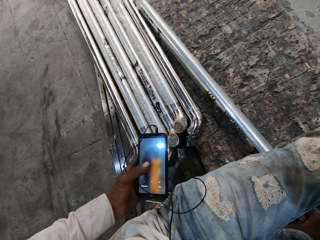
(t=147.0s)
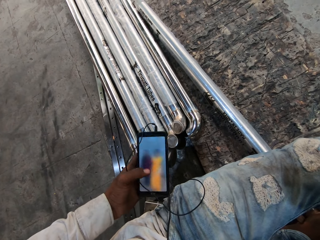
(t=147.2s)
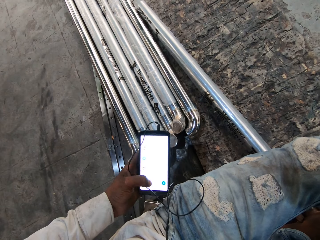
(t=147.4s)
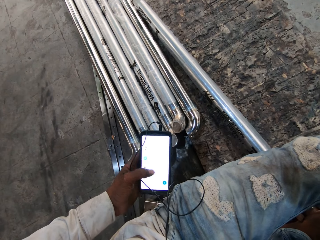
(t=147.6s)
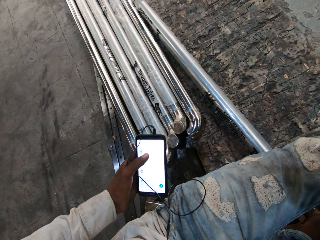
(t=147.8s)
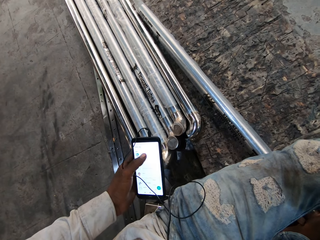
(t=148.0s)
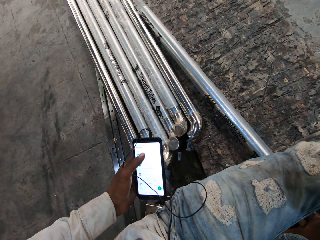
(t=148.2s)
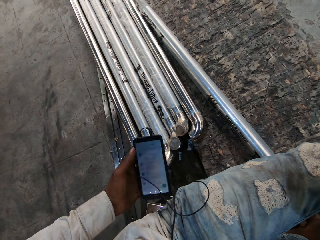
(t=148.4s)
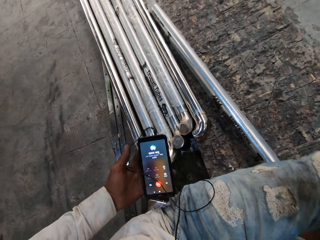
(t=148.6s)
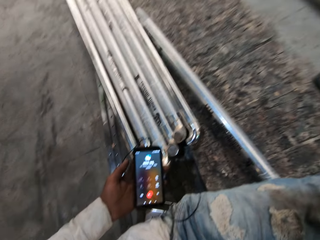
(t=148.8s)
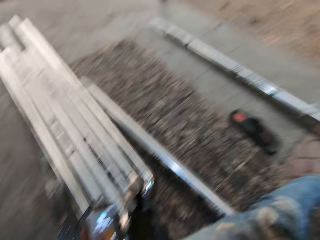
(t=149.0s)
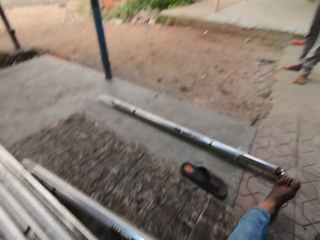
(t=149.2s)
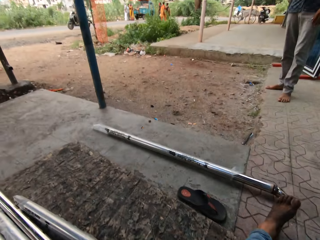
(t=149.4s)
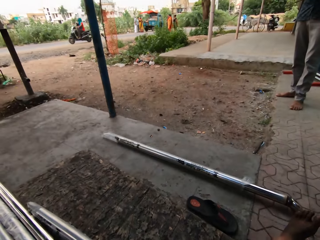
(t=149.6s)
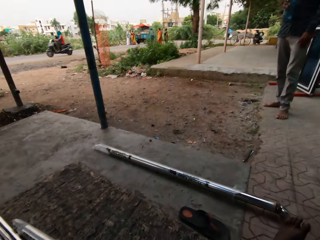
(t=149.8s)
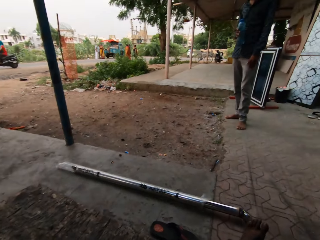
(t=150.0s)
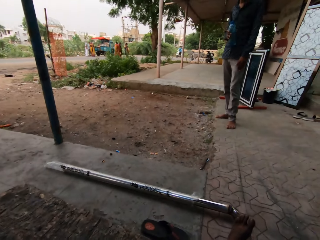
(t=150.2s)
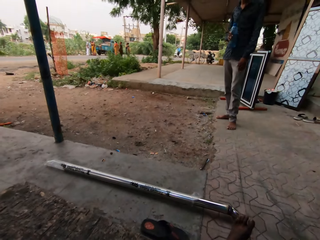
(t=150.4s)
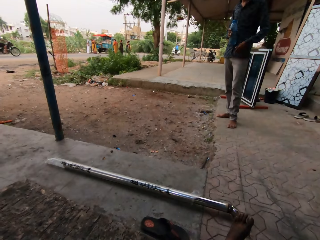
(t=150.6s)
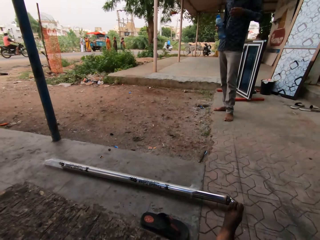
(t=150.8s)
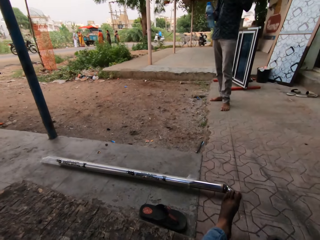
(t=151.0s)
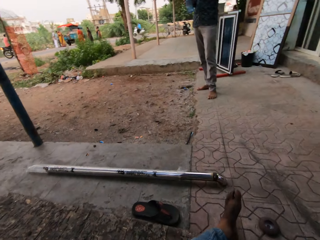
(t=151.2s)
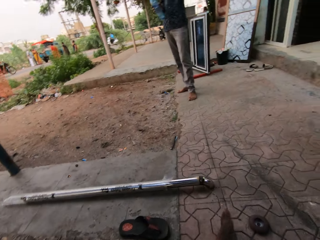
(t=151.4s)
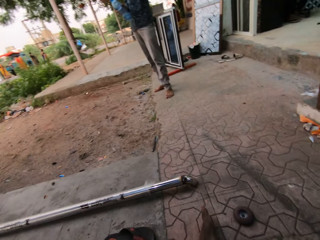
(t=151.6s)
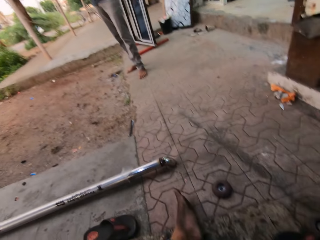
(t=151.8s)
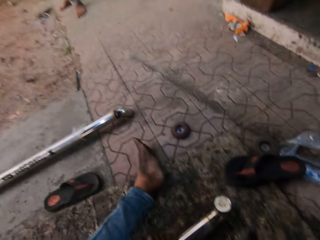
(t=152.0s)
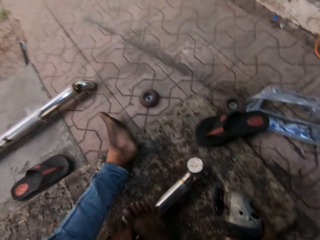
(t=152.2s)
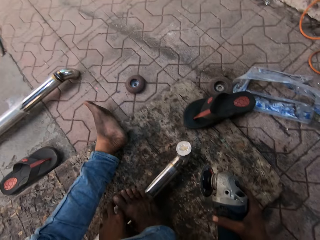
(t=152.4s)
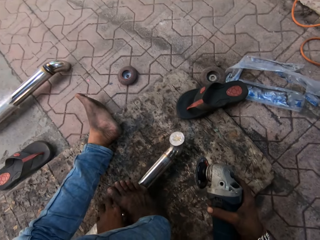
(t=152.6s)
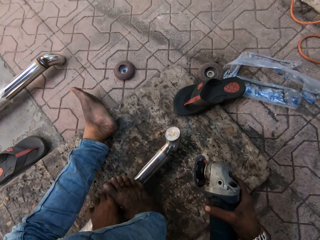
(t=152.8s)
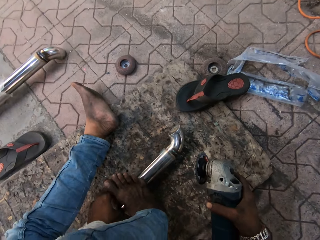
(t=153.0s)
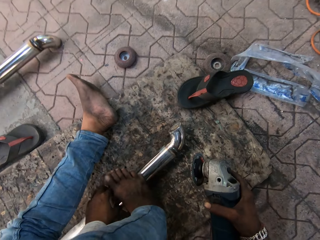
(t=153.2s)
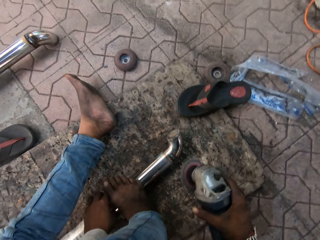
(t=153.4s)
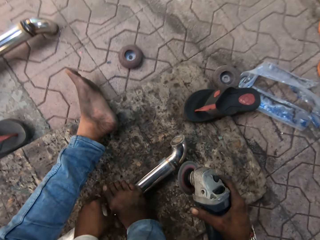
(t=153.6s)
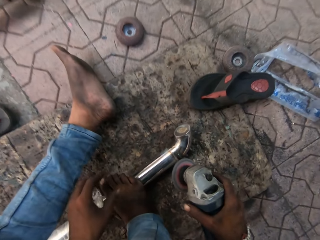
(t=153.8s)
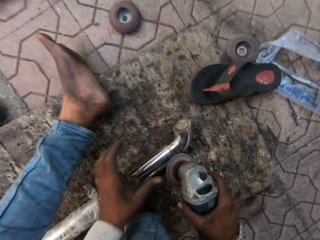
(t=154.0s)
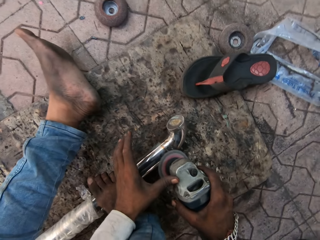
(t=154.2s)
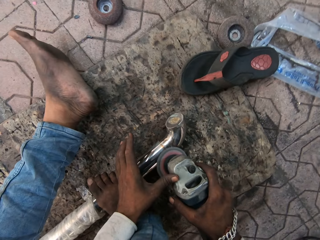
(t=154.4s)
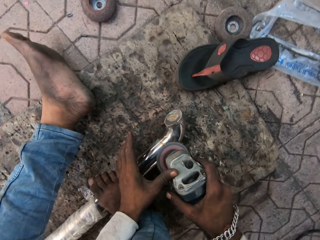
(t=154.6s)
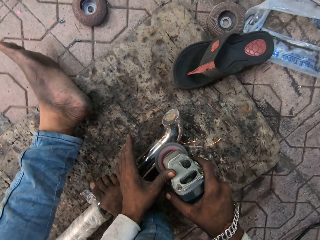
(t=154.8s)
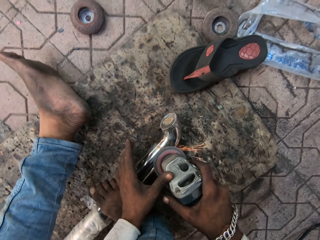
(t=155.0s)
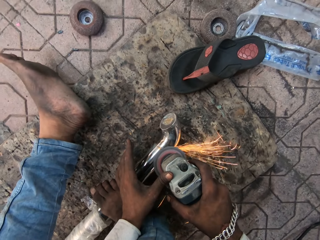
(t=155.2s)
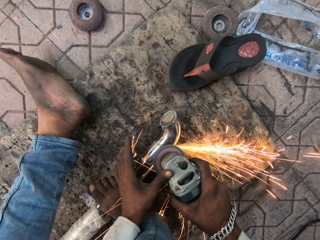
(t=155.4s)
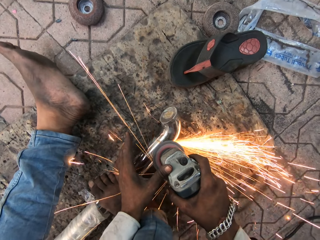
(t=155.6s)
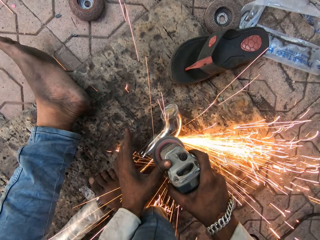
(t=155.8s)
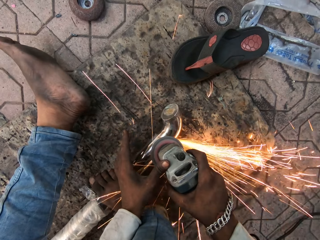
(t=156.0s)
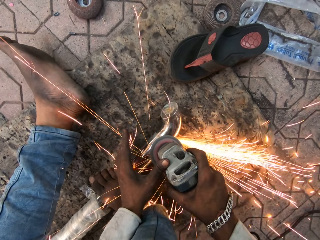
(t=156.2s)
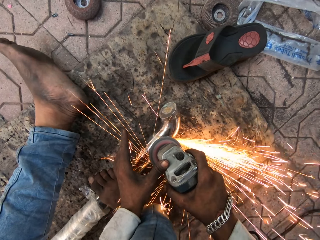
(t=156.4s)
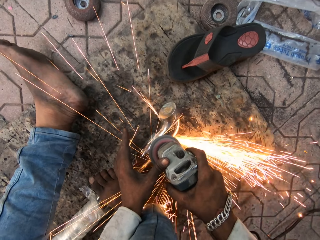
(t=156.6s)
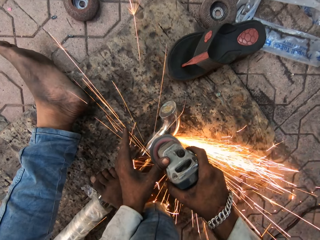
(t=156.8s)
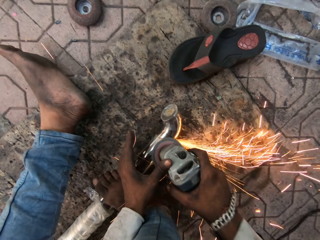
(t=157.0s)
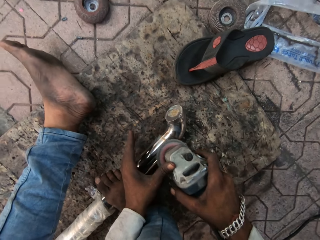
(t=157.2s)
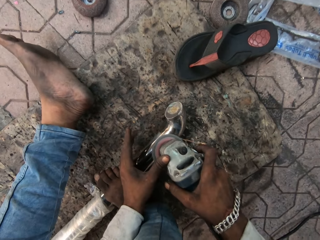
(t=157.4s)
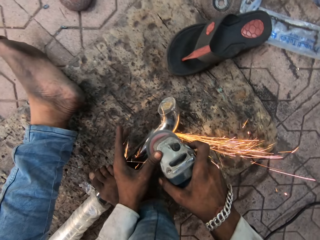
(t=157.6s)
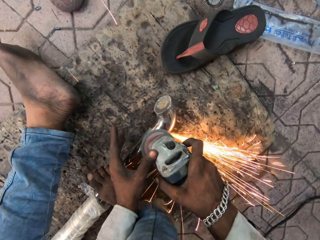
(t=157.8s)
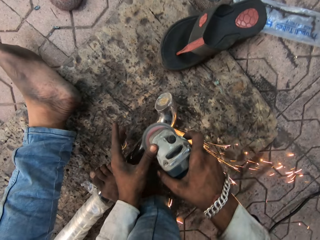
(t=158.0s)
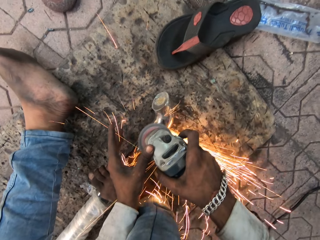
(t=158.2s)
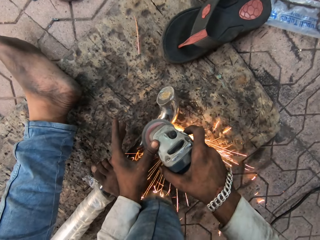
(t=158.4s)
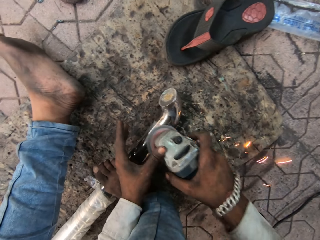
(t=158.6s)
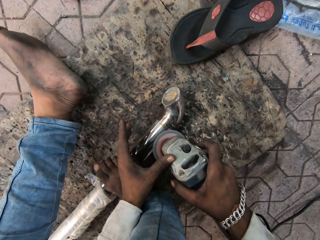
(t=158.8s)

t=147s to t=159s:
The camera wearer looks around. They look at a man. They turn the metal rod, hold the grinder machine with both hands, grind the metal rod and smoothen the metal.

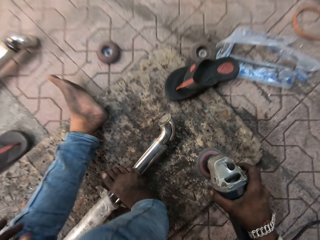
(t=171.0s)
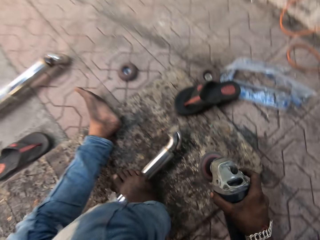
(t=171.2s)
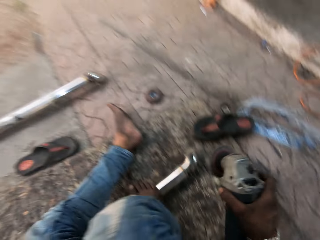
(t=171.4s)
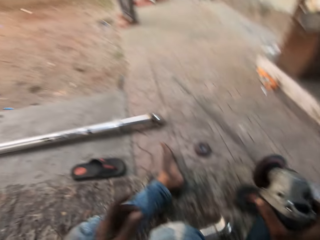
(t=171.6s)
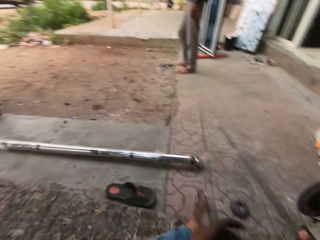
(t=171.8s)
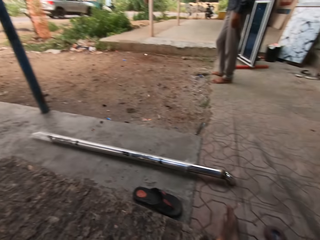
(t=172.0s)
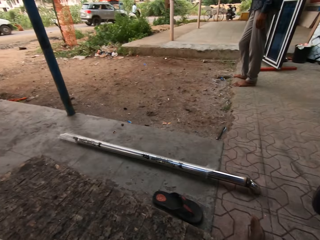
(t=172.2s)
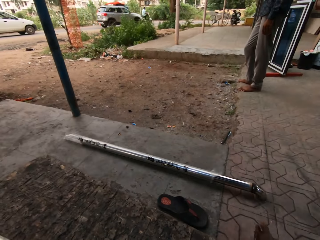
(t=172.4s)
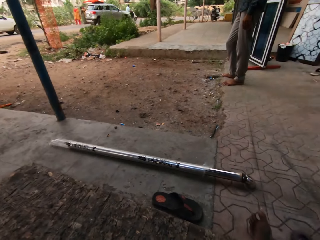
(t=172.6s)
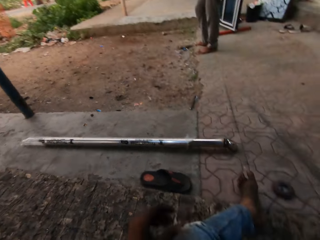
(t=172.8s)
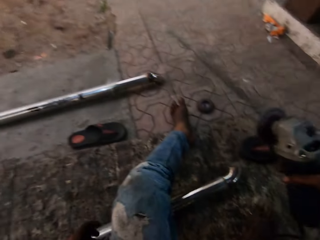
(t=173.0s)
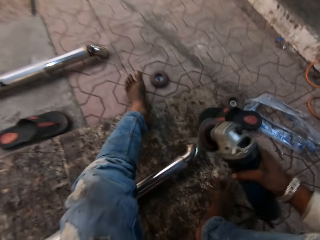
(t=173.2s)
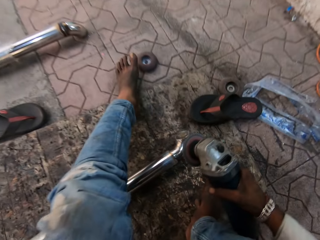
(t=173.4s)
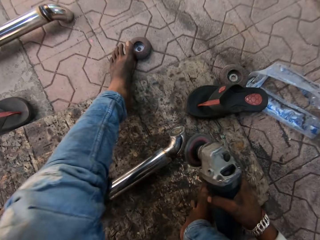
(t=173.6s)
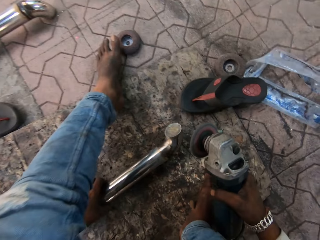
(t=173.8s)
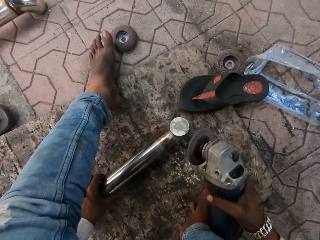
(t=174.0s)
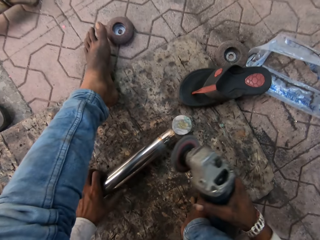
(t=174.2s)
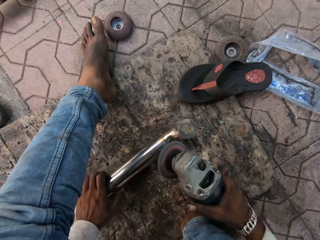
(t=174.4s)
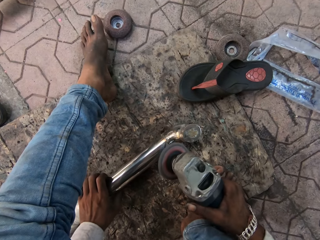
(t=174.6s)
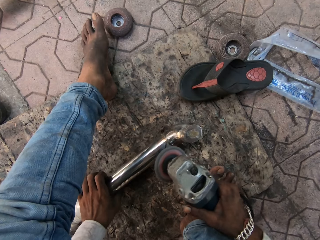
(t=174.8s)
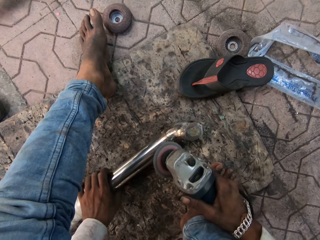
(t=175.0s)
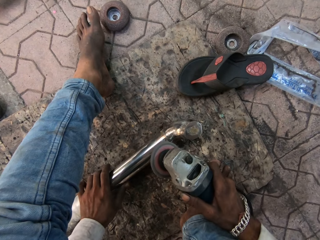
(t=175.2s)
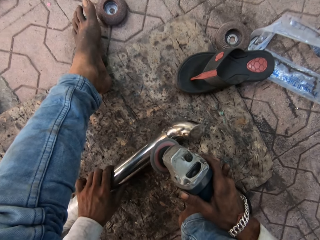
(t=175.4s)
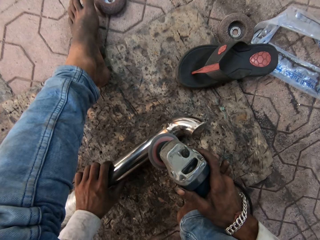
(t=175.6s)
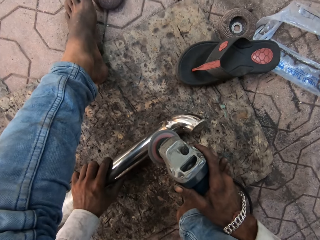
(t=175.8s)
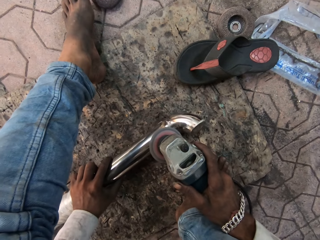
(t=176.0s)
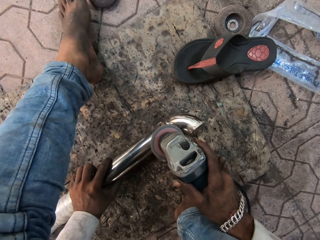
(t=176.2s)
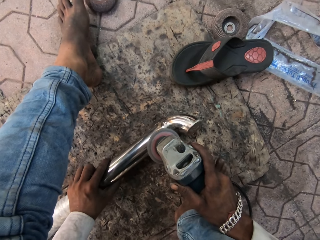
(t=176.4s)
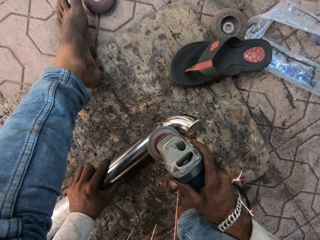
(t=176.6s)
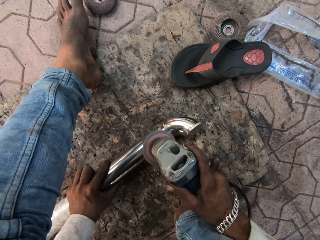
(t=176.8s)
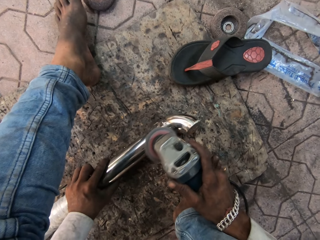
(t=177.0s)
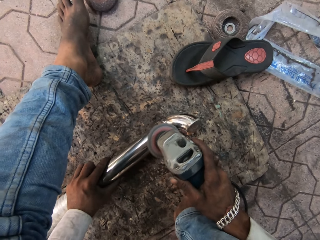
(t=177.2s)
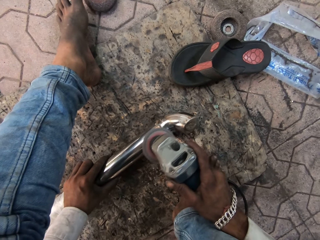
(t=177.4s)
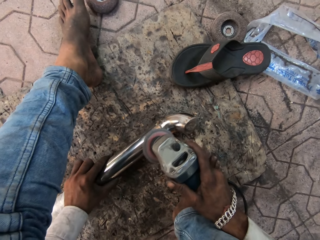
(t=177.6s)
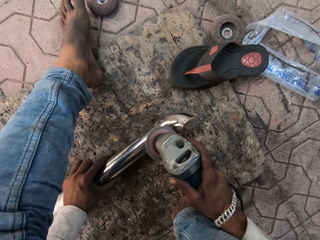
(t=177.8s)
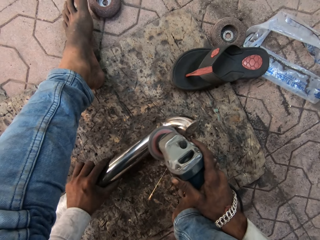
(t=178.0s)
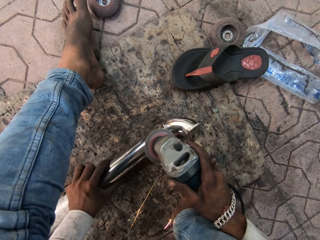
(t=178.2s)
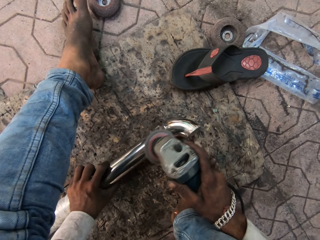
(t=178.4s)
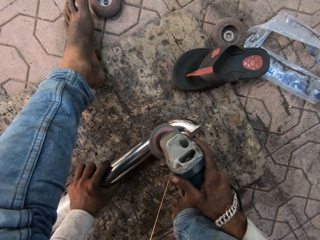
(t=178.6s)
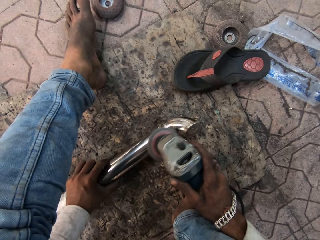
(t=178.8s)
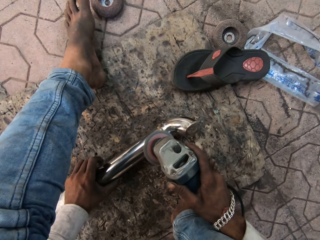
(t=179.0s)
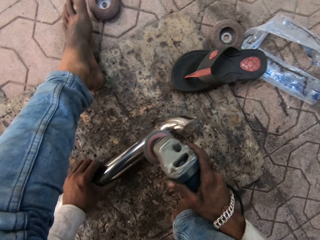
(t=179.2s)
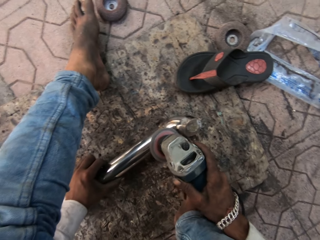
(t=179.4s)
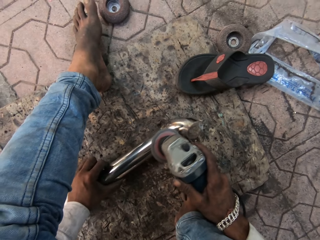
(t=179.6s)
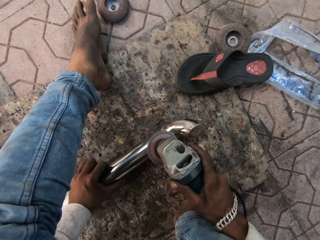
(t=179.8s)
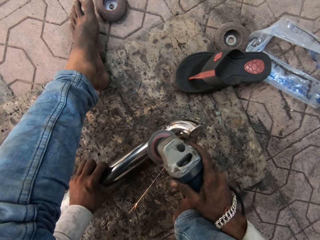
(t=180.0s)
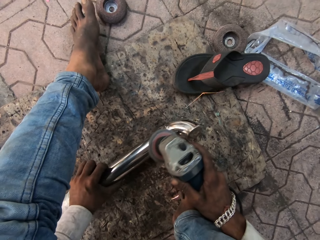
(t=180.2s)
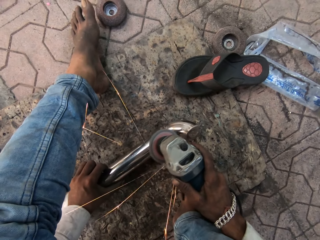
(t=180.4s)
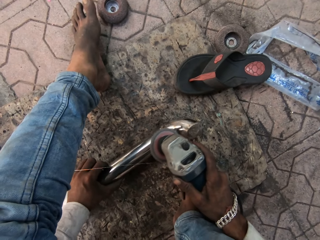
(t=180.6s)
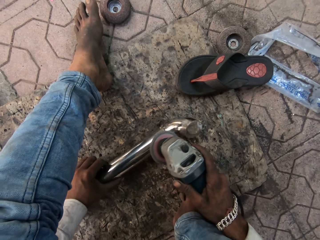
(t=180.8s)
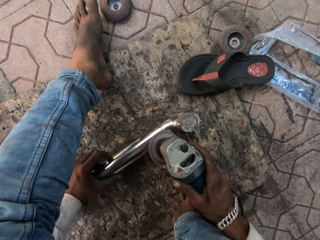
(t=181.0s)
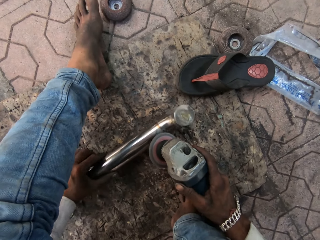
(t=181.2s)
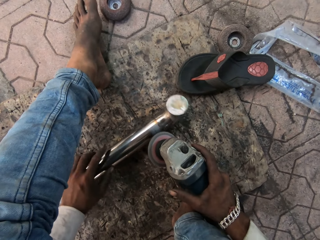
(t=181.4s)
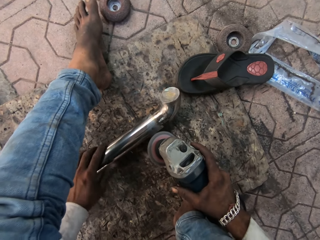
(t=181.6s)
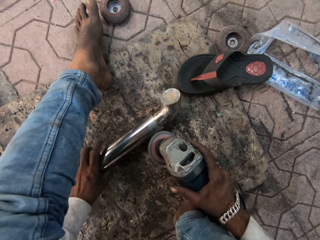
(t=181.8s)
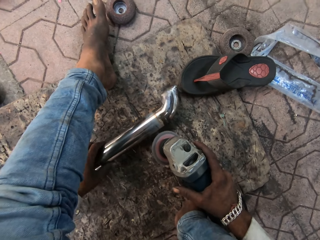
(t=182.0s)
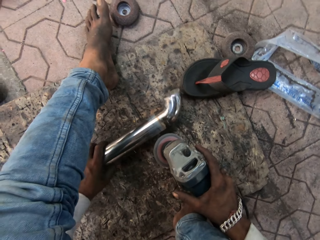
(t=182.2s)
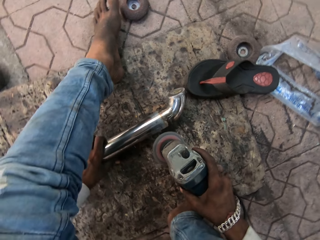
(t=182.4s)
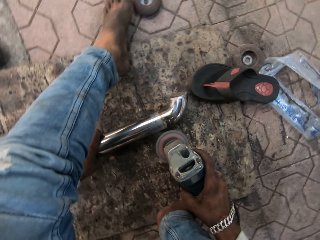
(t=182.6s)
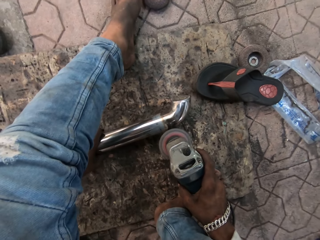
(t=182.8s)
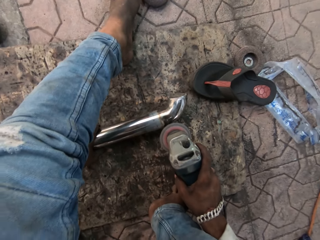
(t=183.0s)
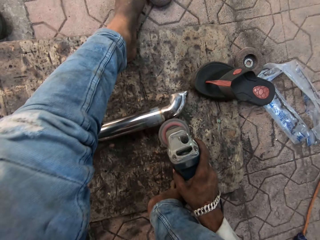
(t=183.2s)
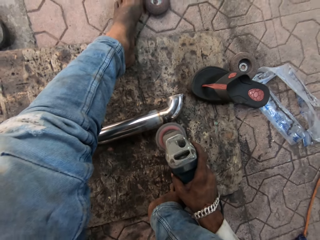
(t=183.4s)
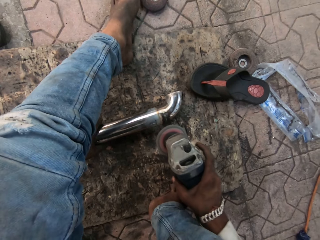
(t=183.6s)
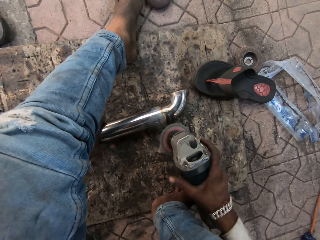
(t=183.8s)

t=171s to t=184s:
The camera wearer looks around. They turn around the floor. They turn the metal rod, smoothen the metal and grind the metal rod. They turn the metal rod.
